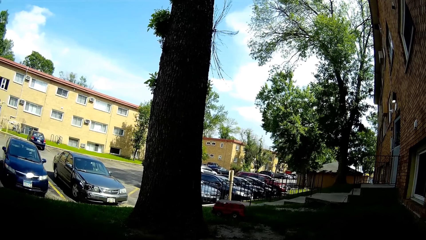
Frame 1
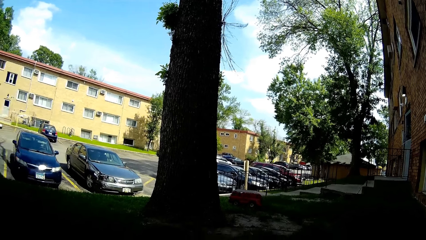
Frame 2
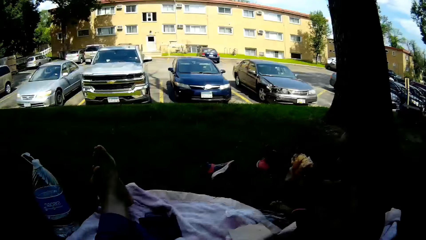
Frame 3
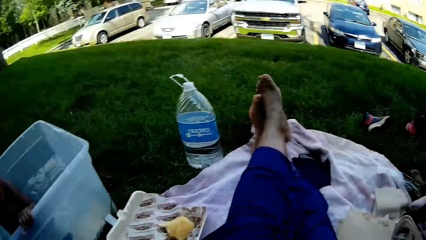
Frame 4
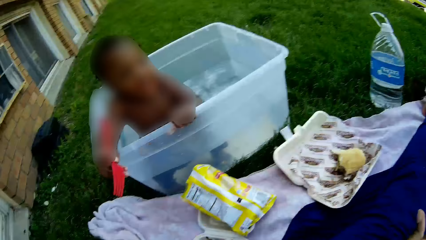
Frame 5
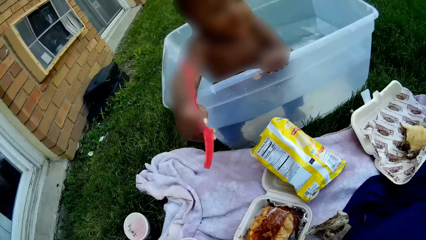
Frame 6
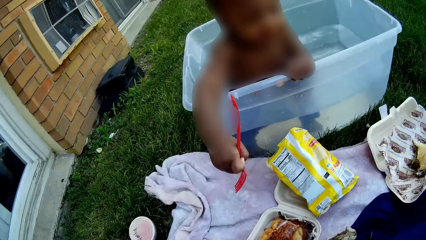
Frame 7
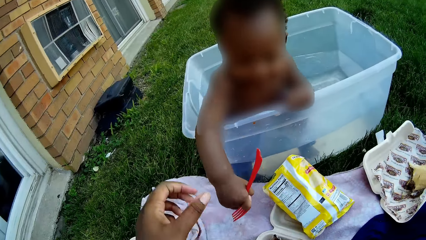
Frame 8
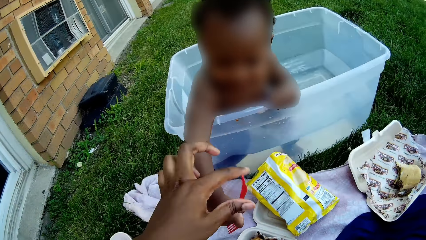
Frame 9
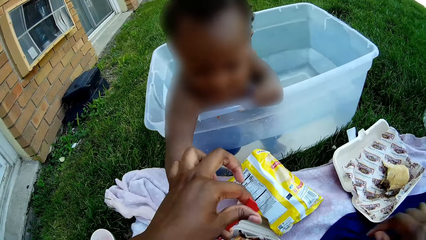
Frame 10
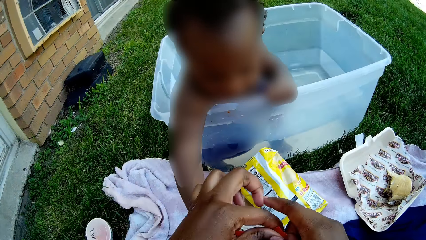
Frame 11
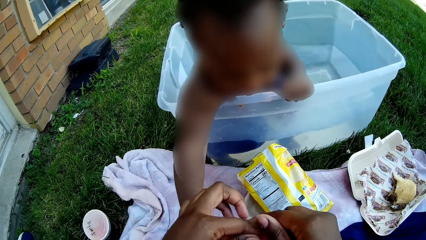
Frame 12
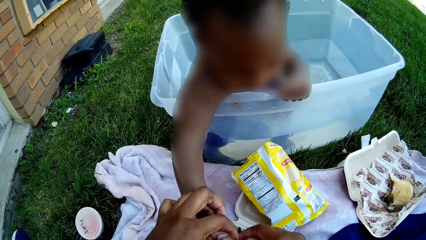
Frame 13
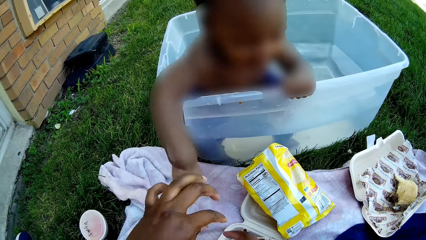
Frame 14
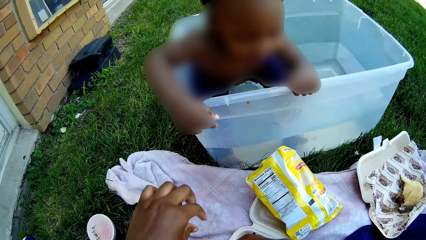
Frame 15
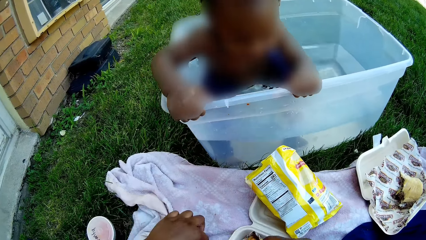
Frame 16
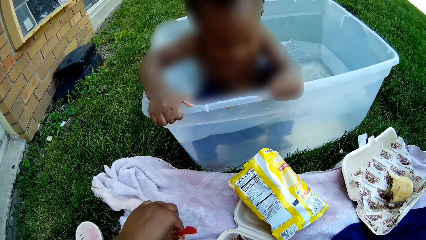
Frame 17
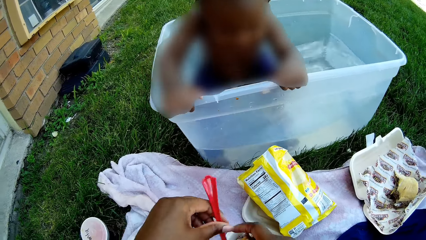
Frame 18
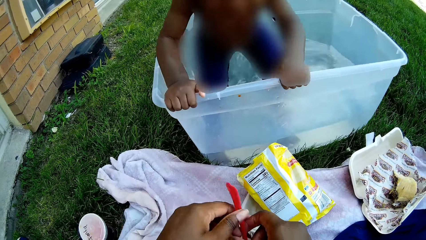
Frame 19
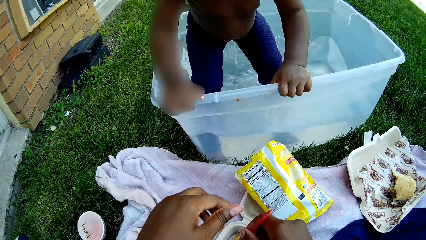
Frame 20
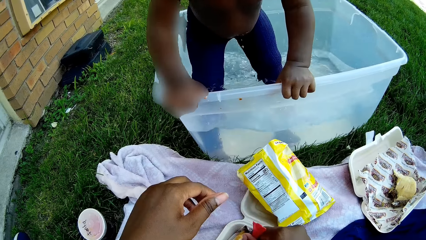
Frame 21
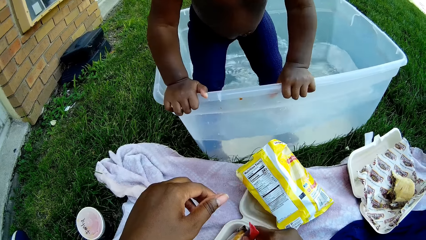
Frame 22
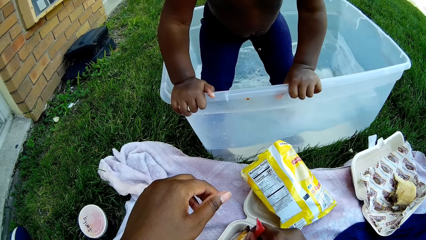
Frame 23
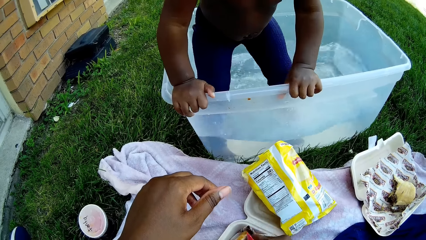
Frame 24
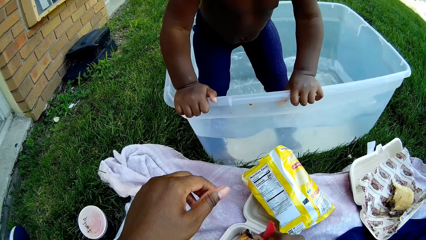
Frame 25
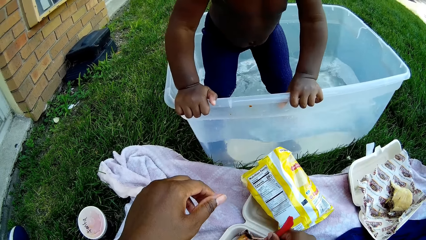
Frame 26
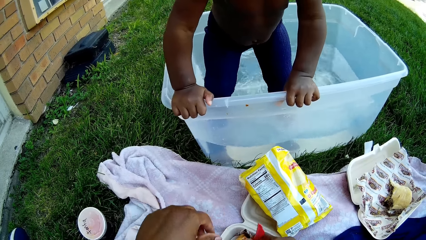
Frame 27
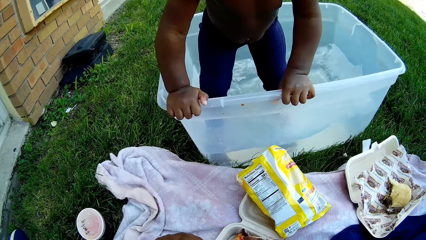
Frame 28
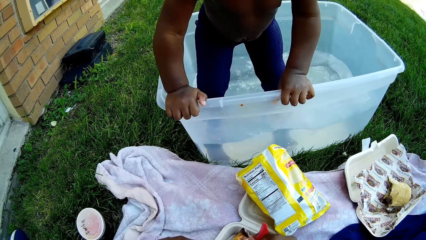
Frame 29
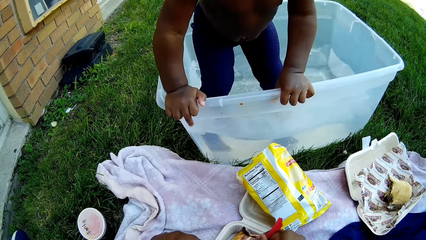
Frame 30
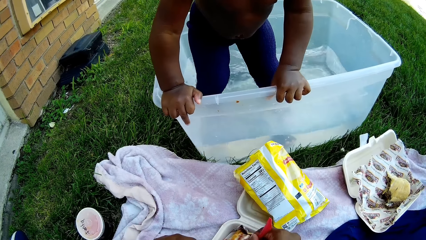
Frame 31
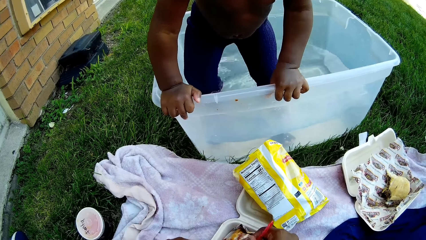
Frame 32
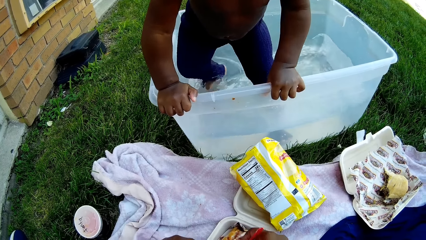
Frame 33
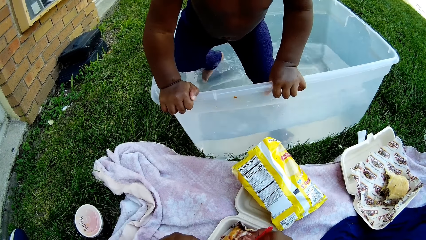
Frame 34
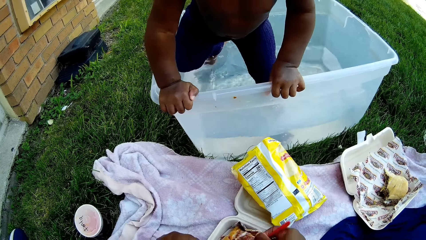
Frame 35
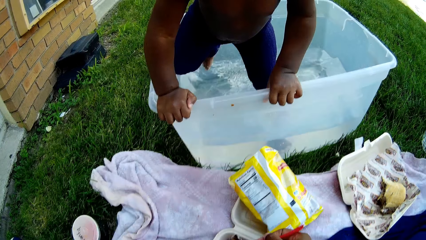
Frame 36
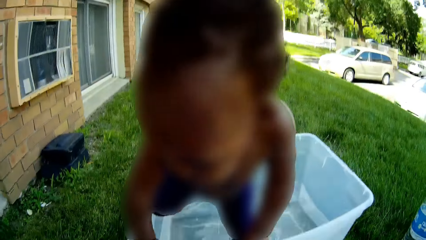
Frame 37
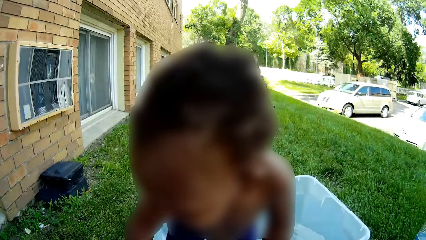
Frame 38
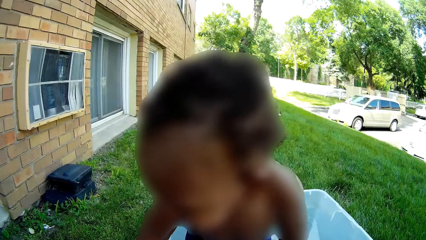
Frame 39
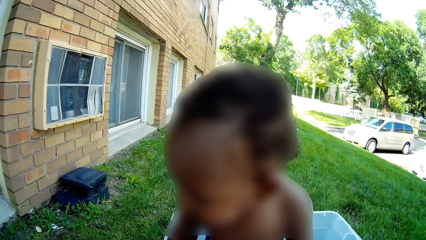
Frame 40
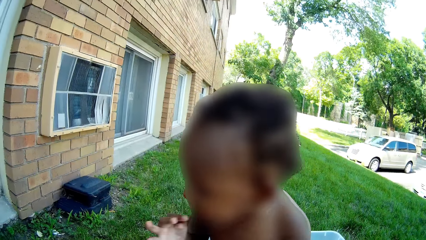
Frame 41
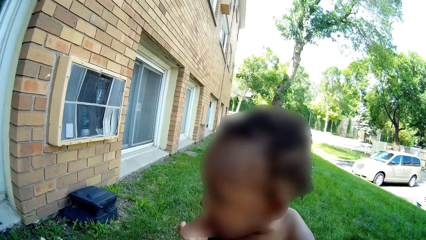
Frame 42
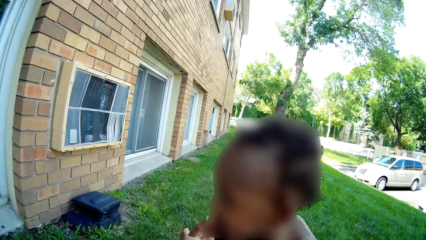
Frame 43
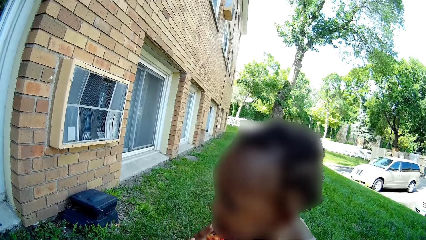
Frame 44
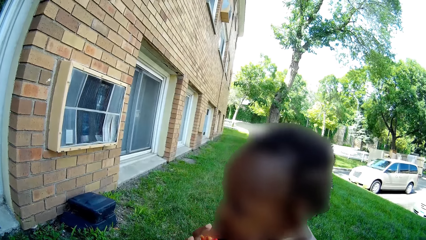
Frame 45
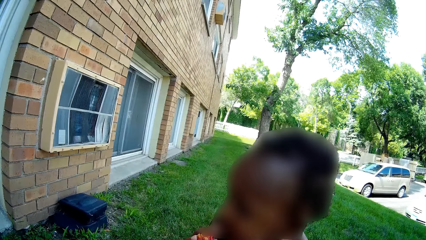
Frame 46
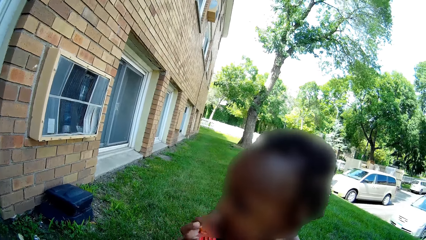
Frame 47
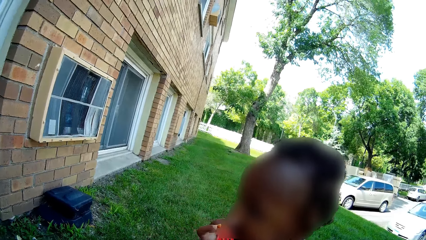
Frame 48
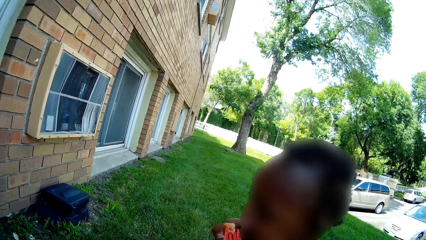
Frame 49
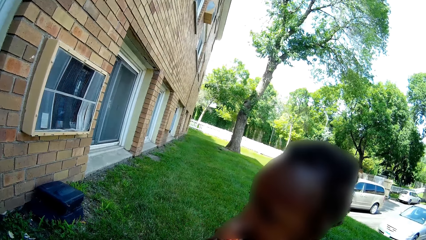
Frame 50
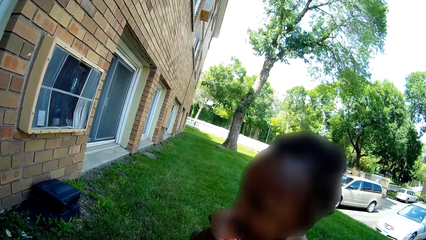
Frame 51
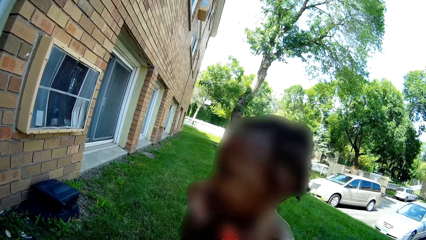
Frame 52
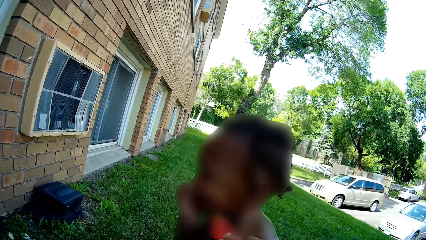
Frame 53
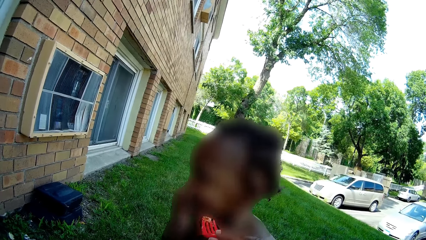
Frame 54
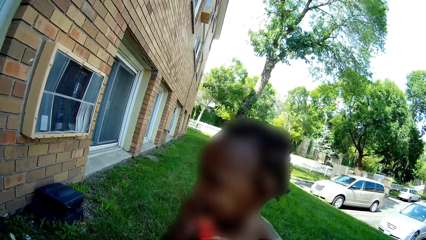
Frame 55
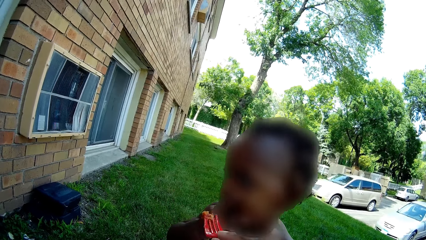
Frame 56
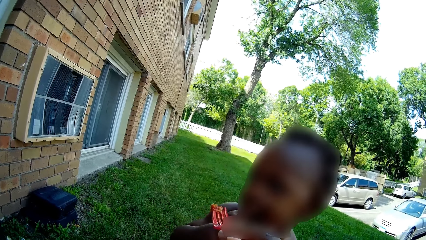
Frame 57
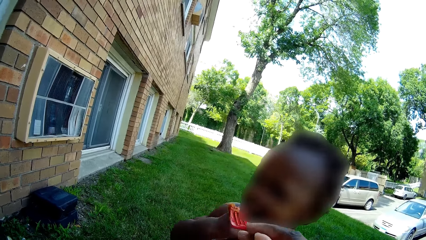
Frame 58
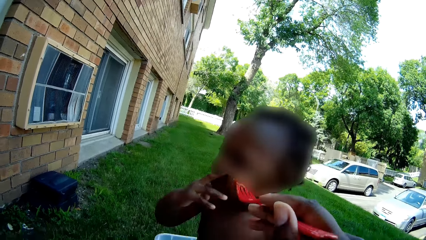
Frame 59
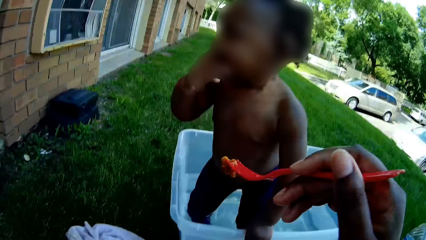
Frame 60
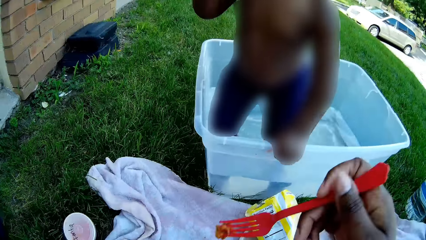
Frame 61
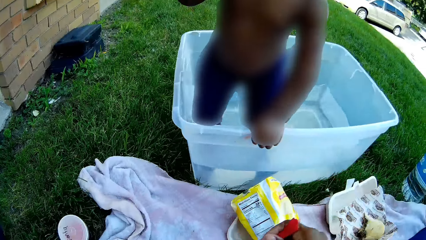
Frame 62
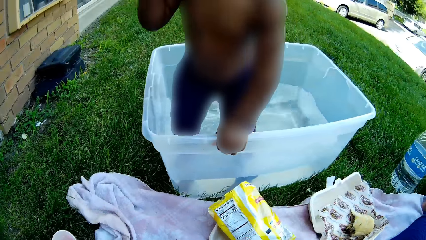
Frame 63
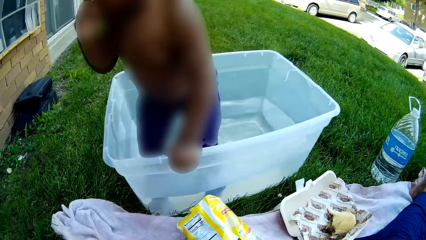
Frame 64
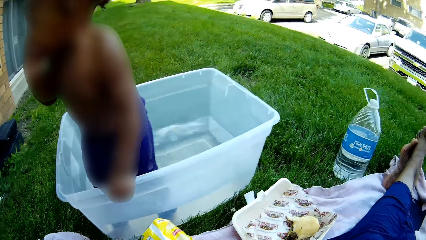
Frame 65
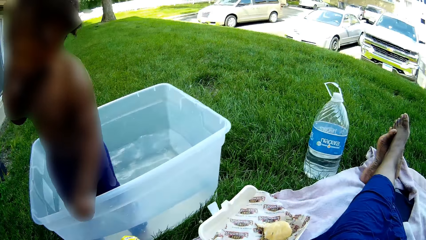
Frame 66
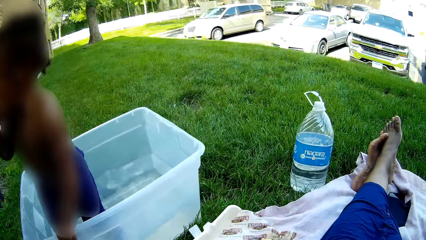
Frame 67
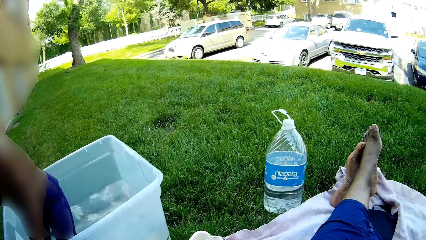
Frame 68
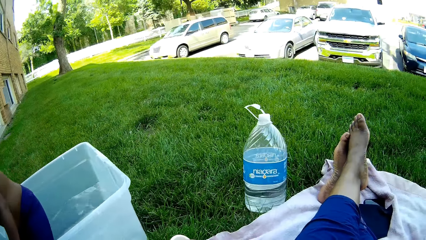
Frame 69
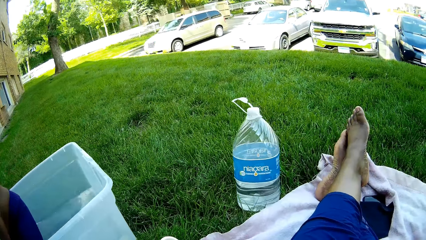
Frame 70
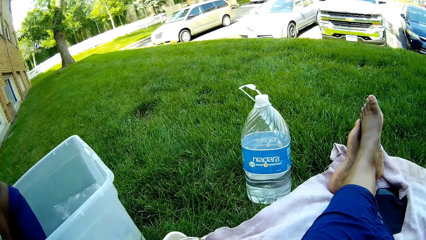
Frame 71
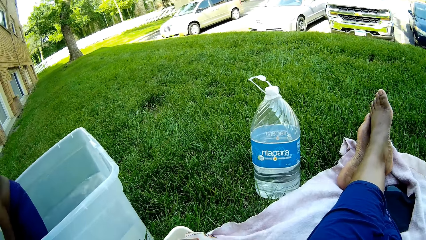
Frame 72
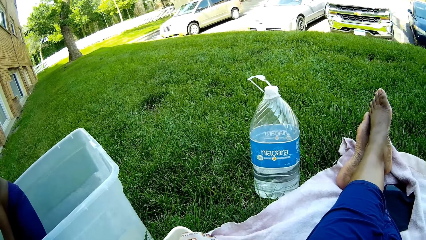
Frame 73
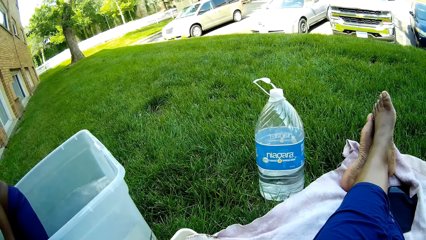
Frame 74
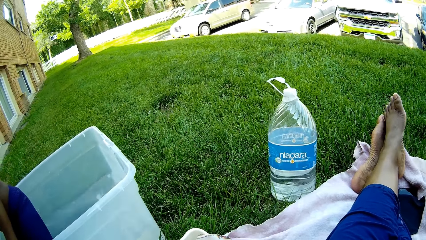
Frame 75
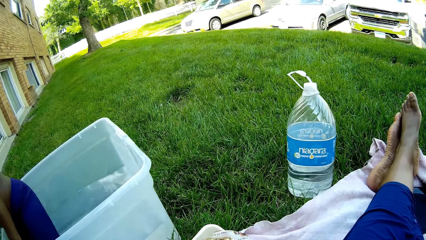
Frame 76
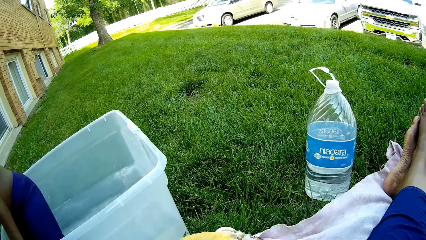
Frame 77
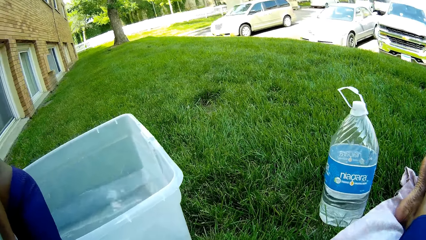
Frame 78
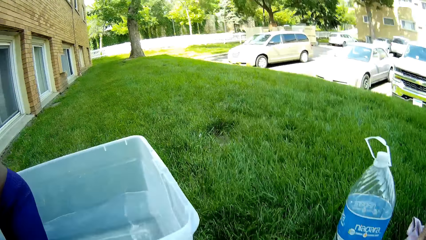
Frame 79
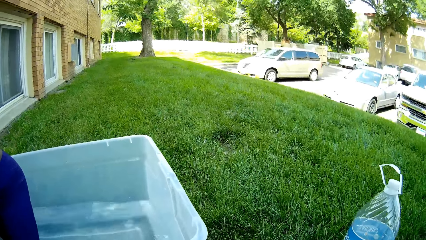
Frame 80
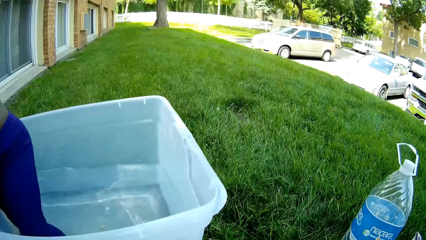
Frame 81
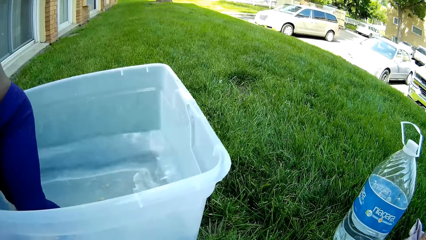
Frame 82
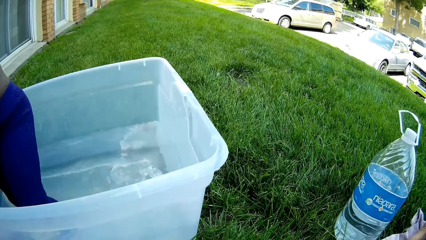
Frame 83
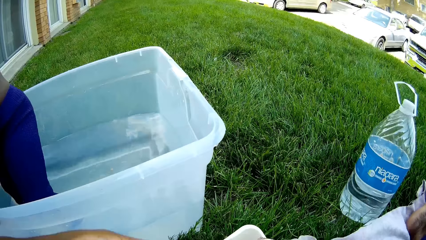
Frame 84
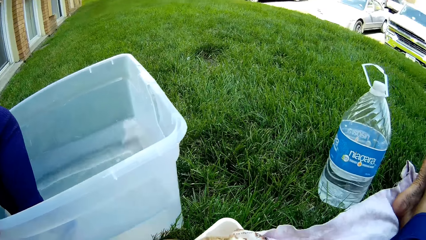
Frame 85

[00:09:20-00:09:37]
The camera wearer takes the fork or pen from the boy with her left hand. She holds the fork with both hands and drops the fork on the picnic cloth with both hands. She picks up the fork from the picnic cloth with her left hand and passes the fork in her left hand to her right hand. The boy stands in the plastic bathtub. The camera wearer takes food from a food pack on the picnic cloth with the fork in her right hand. She holds the pen. She interacts with the boy with the food on the fork in her right hand. She looks around the open field.
